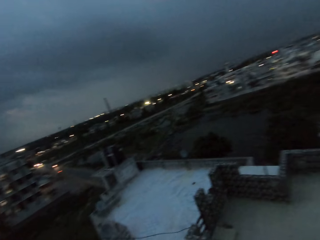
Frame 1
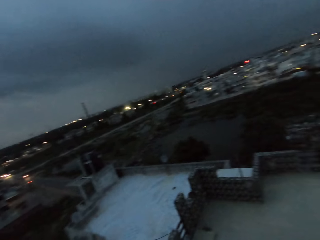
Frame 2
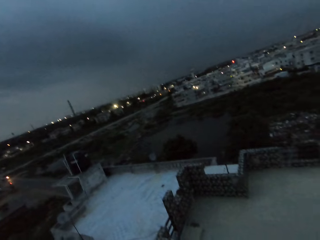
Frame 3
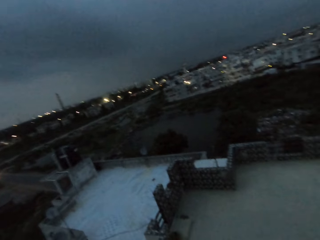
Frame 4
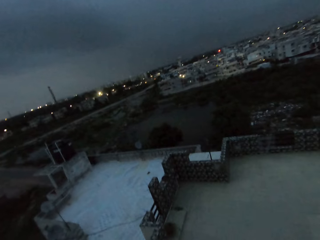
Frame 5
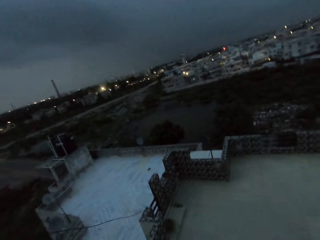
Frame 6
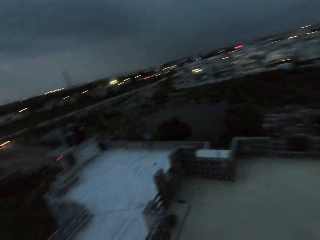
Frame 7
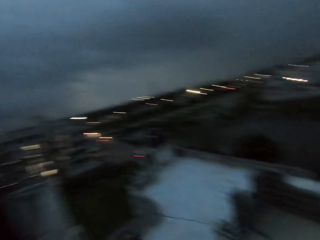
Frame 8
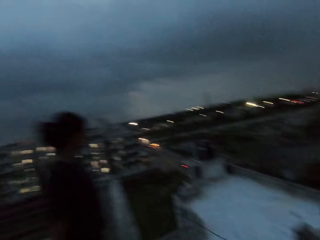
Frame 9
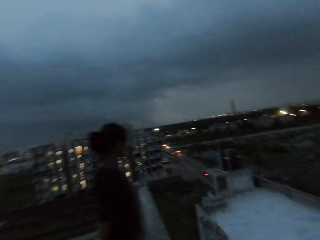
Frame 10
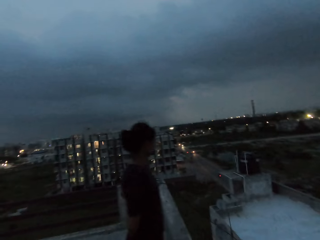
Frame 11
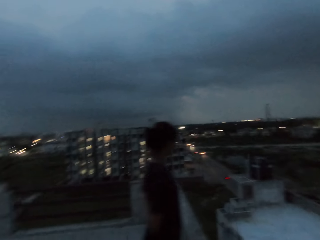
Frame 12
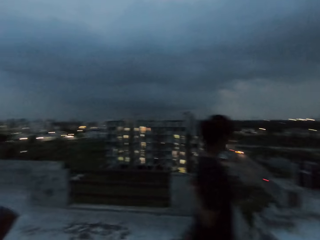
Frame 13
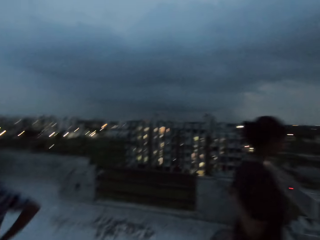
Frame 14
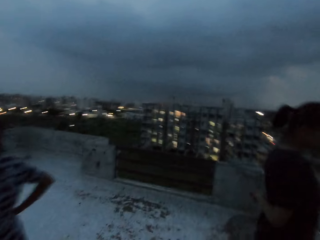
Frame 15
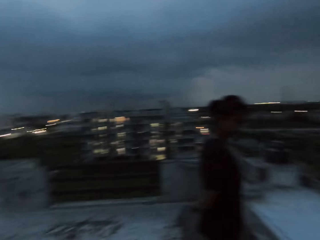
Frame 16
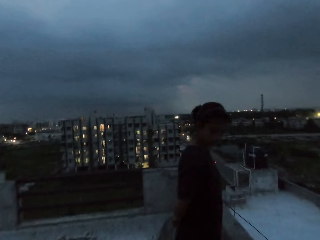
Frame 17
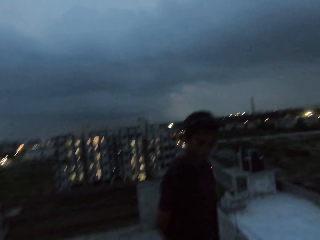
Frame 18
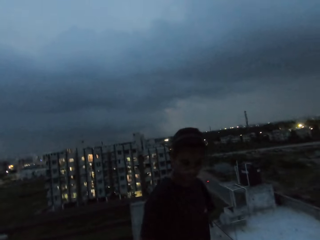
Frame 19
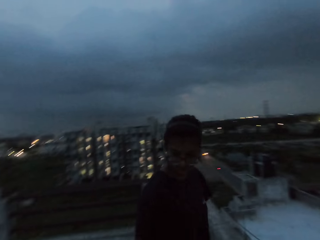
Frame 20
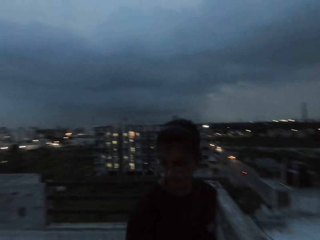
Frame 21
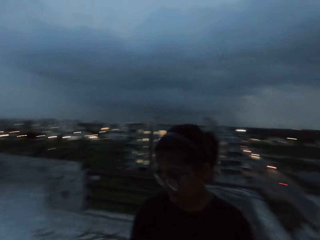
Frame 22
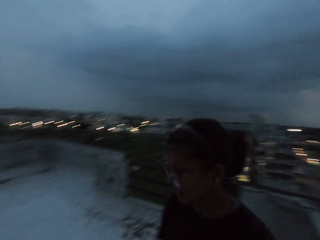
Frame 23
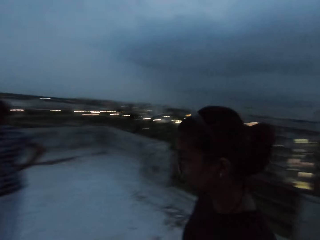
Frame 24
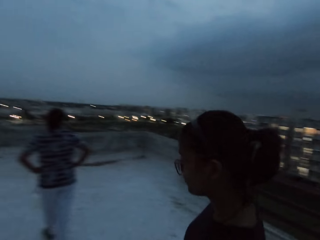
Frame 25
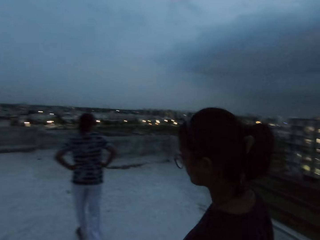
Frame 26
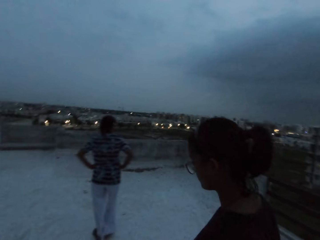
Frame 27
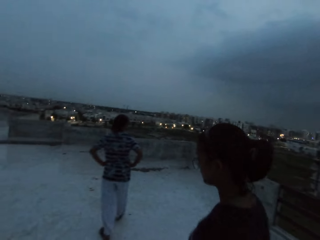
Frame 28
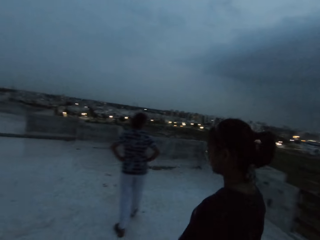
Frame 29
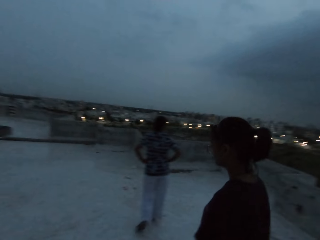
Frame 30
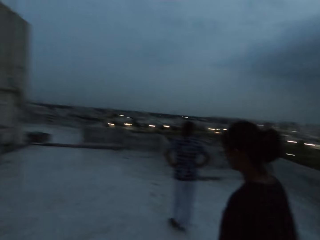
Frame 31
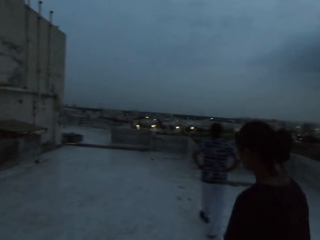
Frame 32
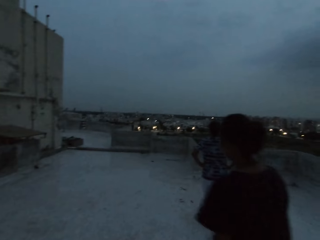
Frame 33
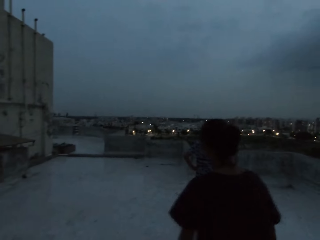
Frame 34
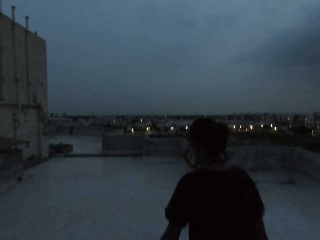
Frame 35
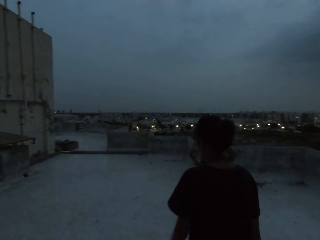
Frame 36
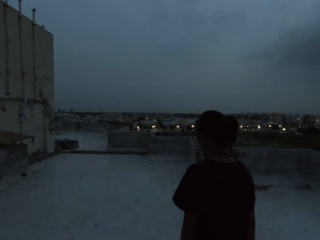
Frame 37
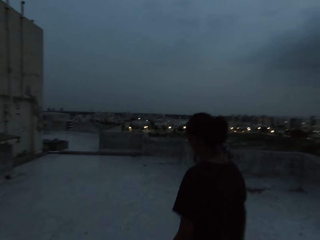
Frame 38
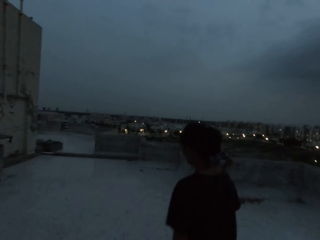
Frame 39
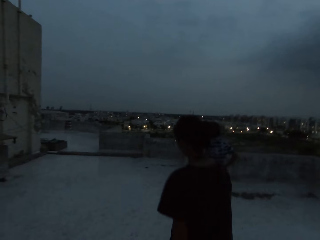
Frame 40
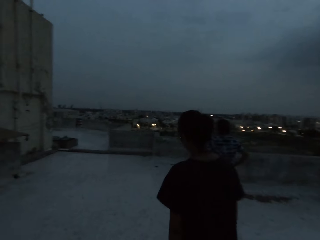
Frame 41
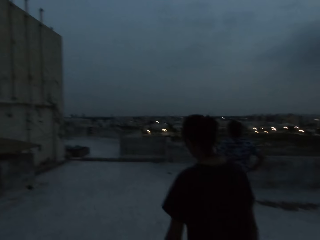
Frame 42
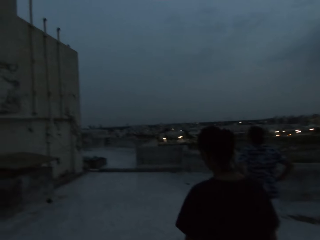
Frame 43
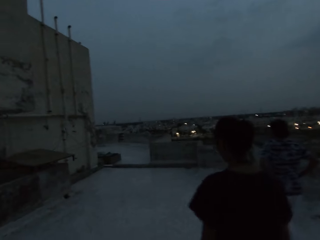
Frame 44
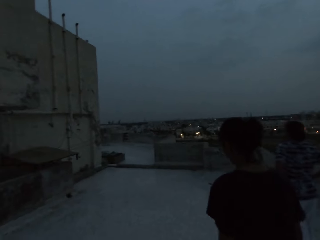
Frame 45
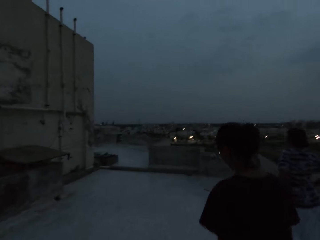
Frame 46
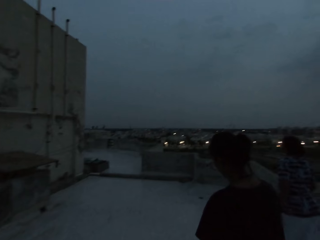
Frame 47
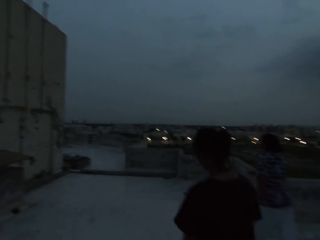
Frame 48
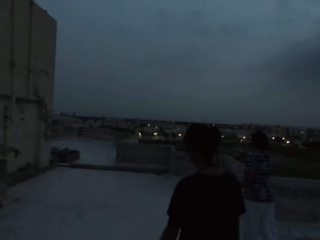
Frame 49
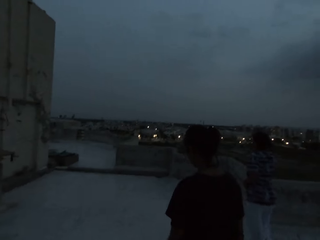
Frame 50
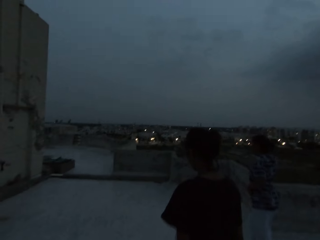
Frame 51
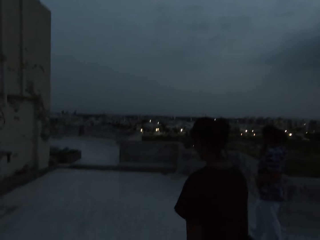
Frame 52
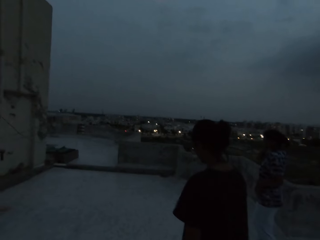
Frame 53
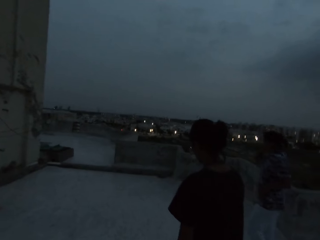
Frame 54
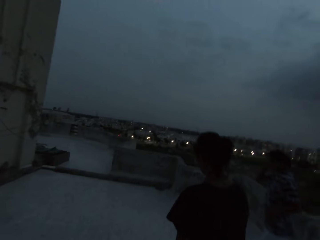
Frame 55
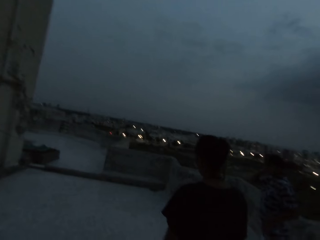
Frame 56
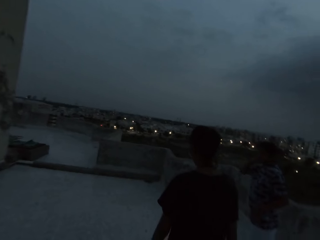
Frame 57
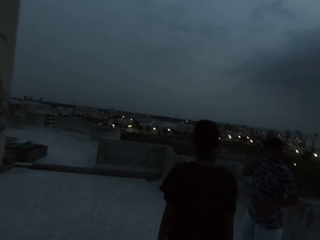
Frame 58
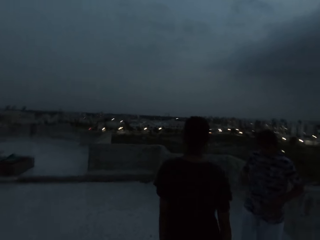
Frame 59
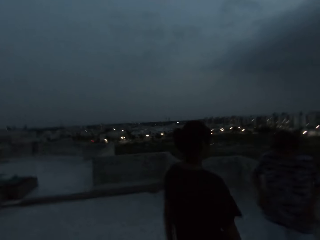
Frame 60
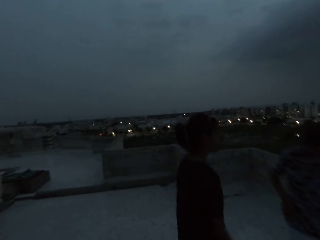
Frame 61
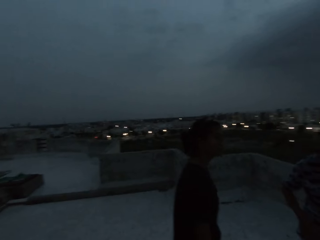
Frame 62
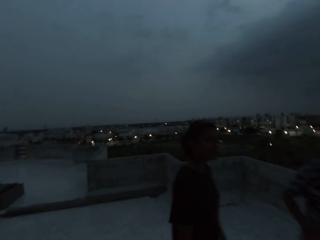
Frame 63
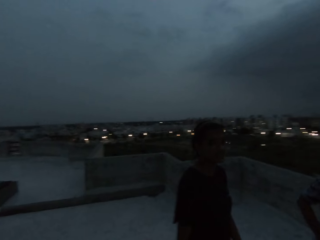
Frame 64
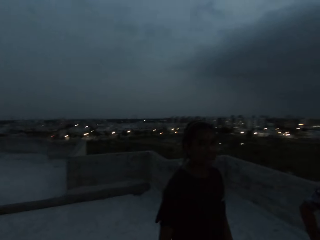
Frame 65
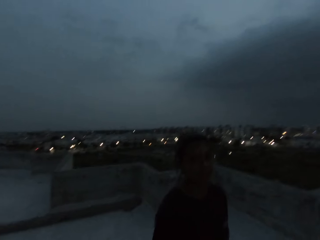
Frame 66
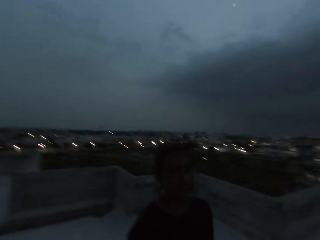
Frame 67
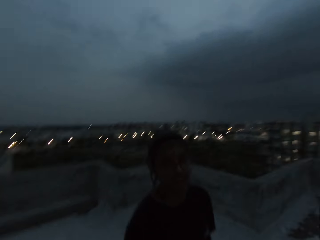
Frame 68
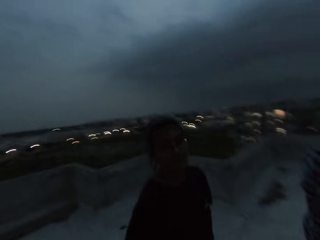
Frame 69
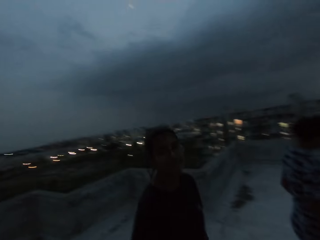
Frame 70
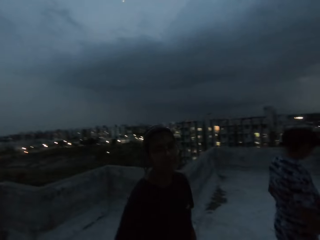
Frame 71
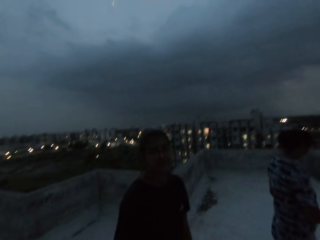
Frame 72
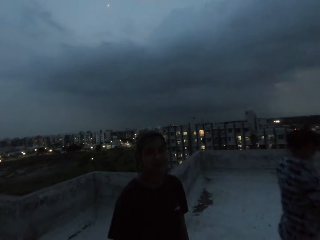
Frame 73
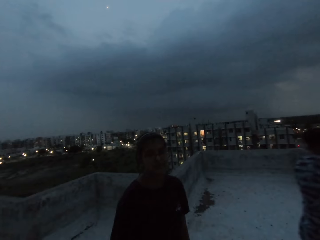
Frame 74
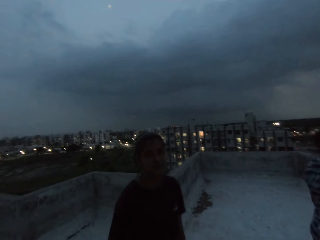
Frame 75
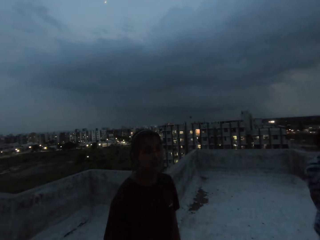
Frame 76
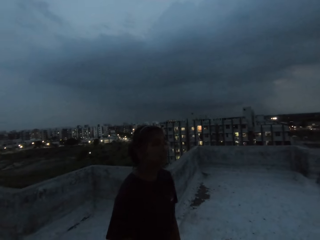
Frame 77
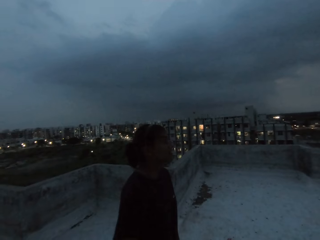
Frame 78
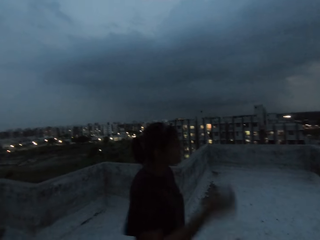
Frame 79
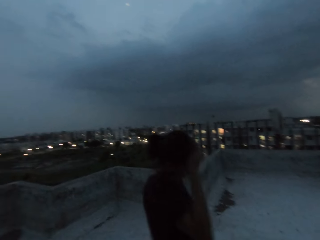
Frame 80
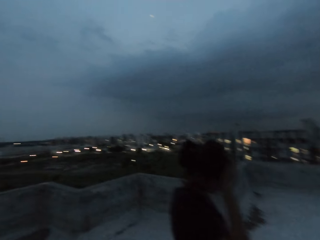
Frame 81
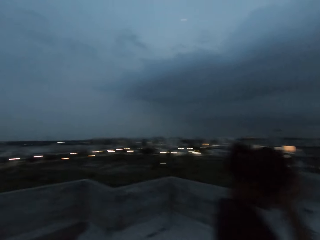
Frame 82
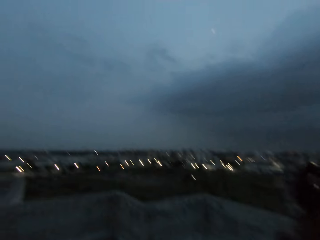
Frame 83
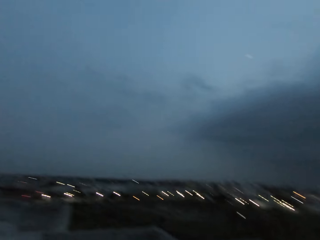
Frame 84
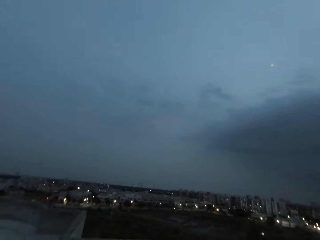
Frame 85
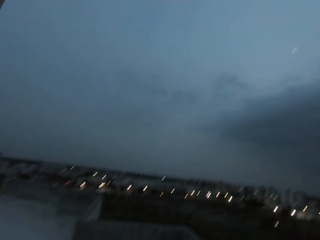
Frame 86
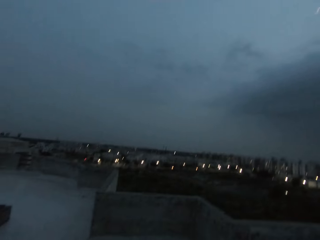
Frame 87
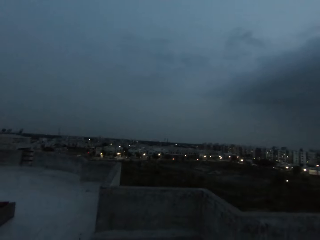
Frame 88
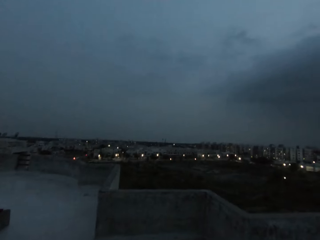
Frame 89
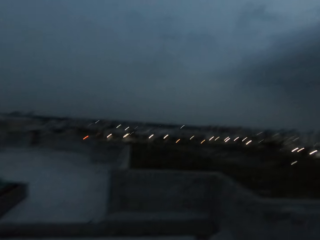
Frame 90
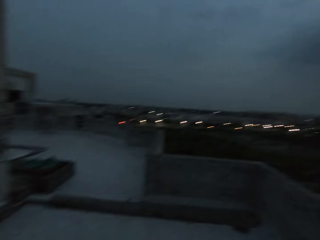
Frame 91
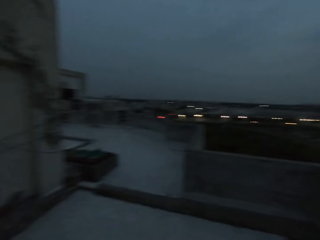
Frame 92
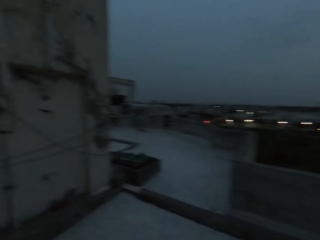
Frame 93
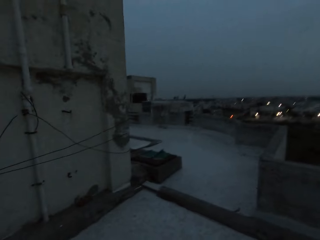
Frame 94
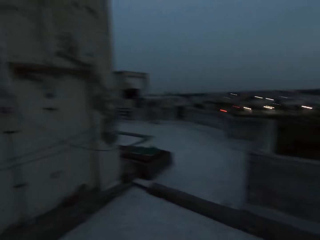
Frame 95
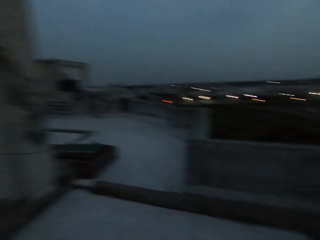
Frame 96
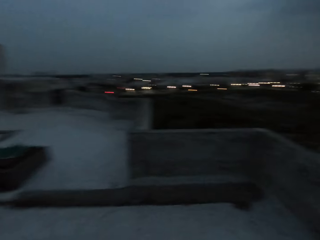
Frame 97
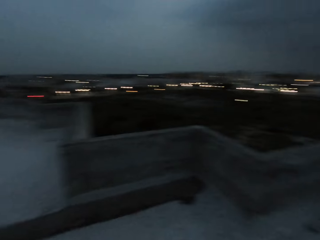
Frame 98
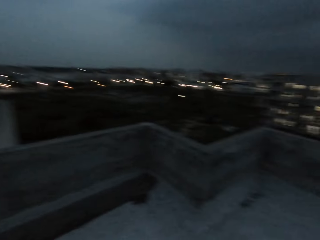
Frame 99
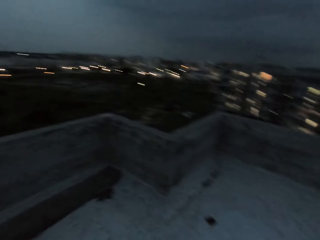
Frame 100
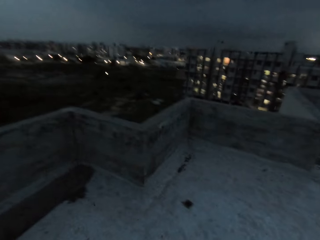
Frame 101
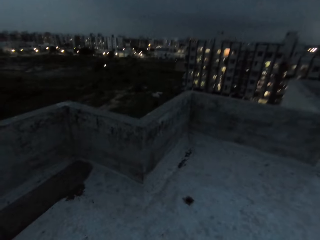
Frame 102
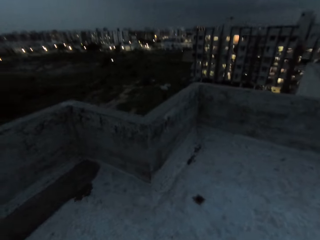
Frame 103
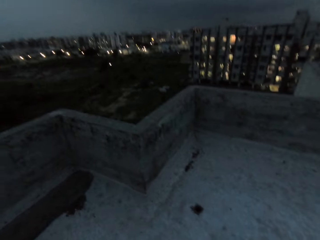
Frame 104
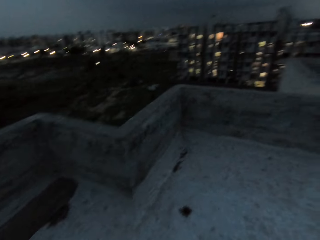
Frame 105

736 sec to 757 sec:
The camera wearer interacts with a woman. They walk around. Another woman interacts with the camera wearer. The camera wearer walks around. The other woman touches her head with her right hand.
